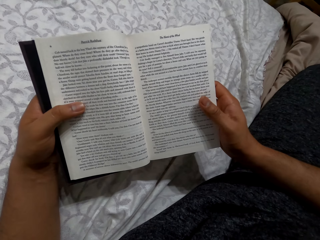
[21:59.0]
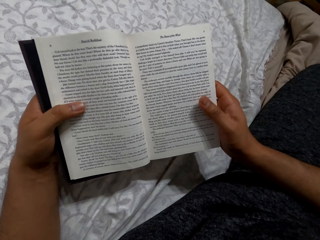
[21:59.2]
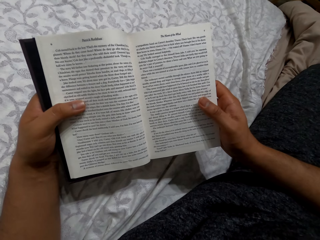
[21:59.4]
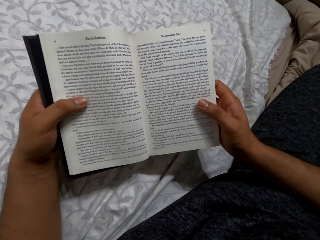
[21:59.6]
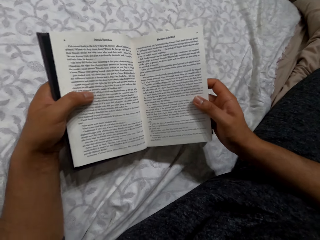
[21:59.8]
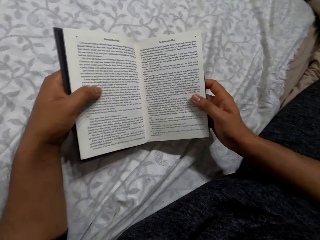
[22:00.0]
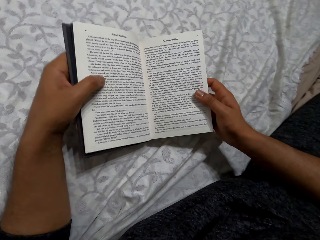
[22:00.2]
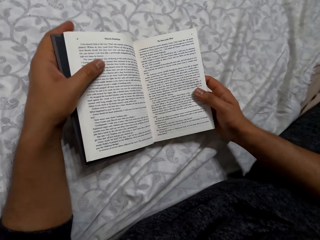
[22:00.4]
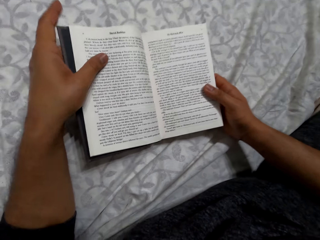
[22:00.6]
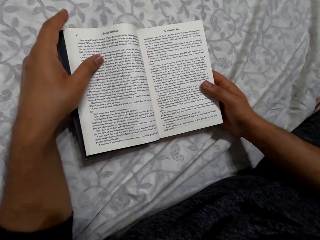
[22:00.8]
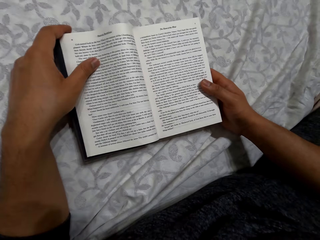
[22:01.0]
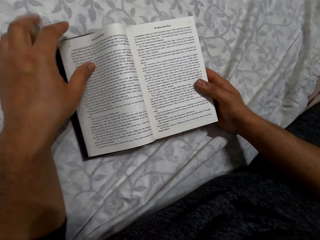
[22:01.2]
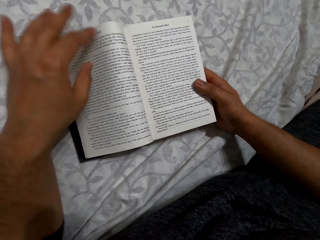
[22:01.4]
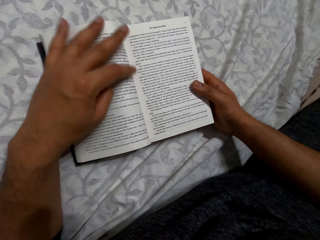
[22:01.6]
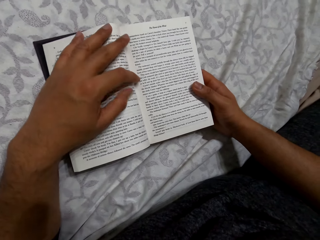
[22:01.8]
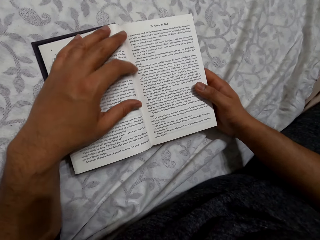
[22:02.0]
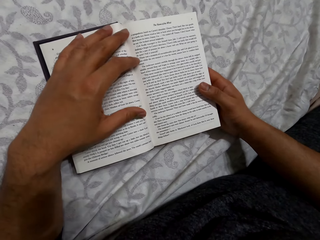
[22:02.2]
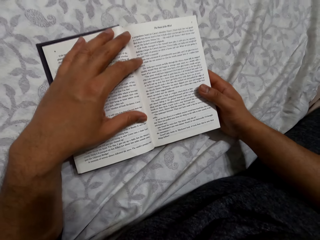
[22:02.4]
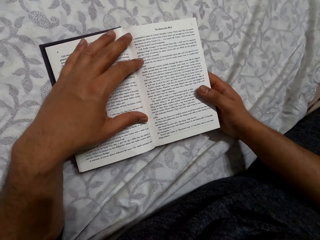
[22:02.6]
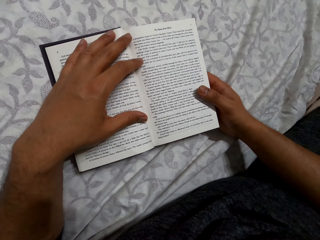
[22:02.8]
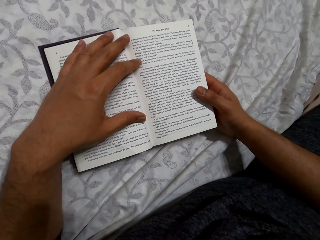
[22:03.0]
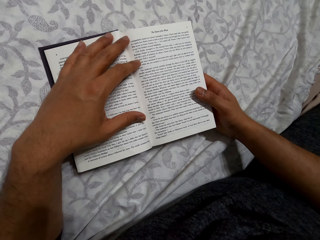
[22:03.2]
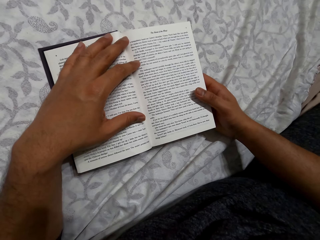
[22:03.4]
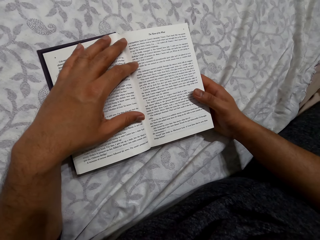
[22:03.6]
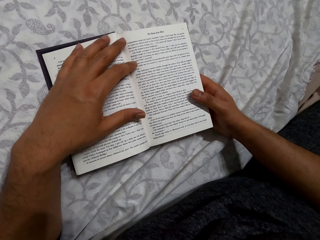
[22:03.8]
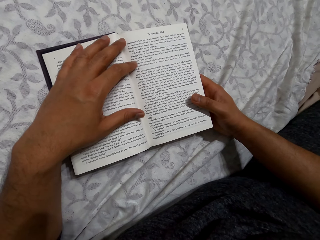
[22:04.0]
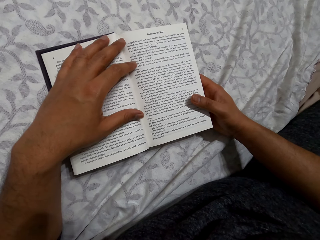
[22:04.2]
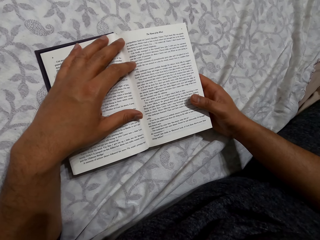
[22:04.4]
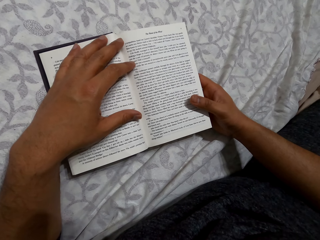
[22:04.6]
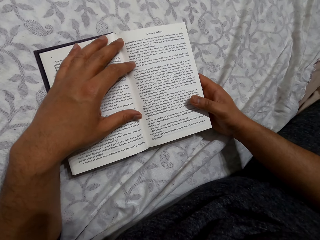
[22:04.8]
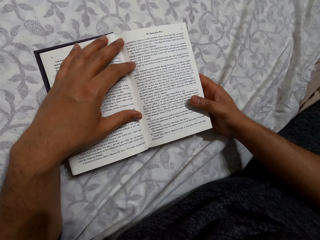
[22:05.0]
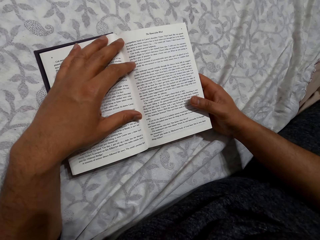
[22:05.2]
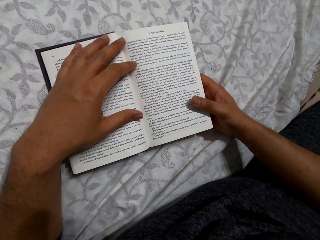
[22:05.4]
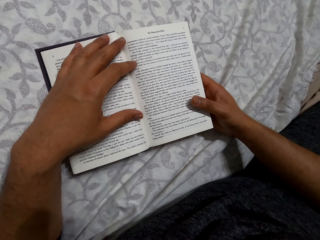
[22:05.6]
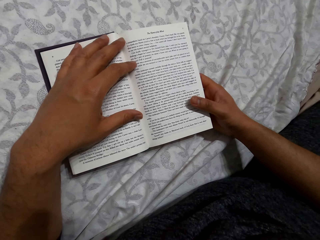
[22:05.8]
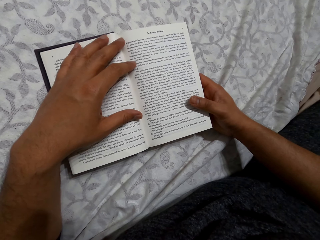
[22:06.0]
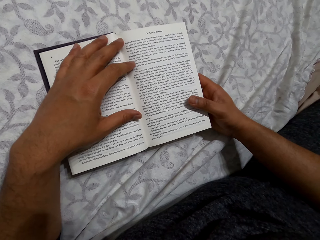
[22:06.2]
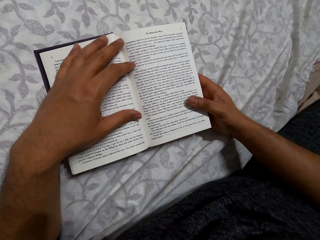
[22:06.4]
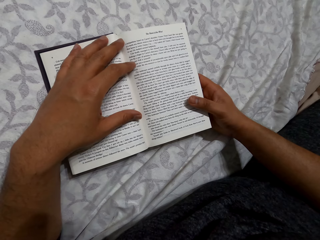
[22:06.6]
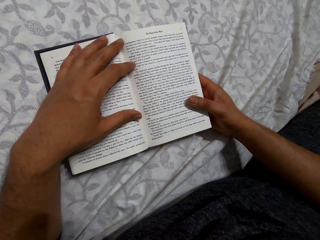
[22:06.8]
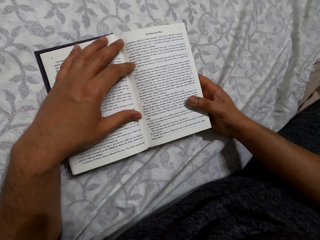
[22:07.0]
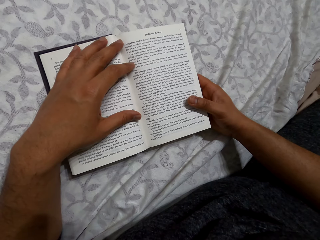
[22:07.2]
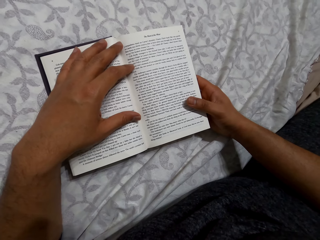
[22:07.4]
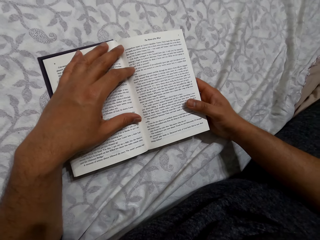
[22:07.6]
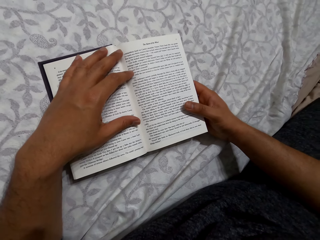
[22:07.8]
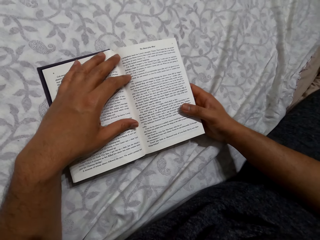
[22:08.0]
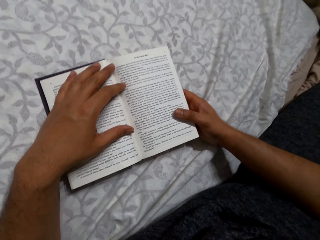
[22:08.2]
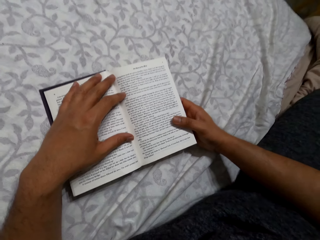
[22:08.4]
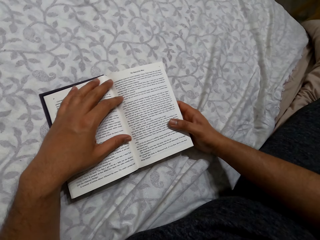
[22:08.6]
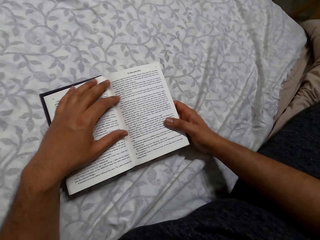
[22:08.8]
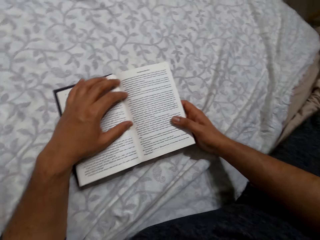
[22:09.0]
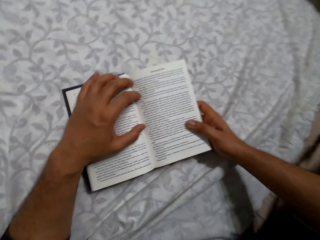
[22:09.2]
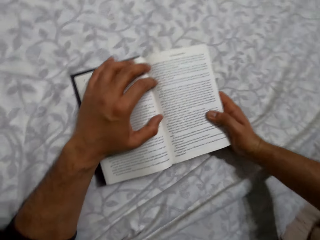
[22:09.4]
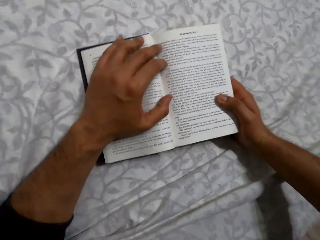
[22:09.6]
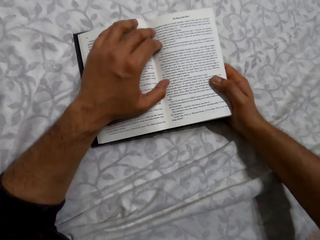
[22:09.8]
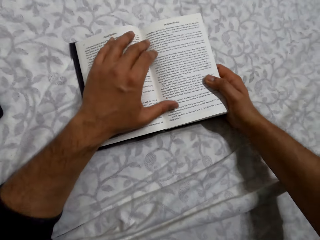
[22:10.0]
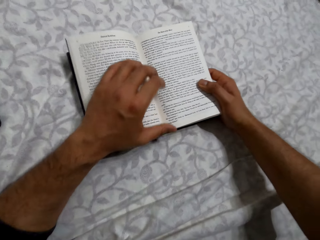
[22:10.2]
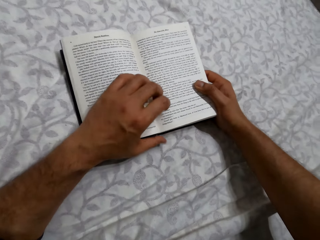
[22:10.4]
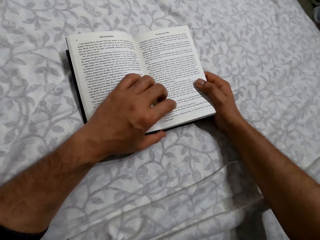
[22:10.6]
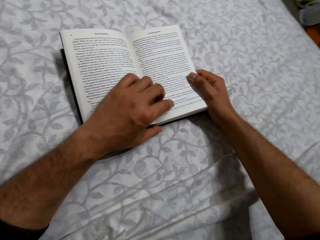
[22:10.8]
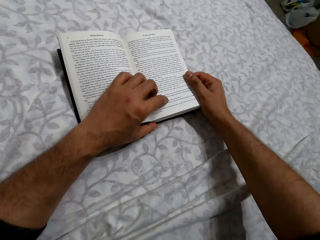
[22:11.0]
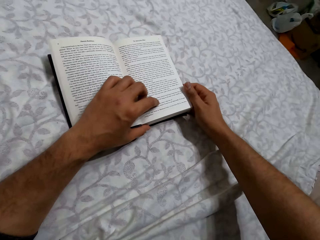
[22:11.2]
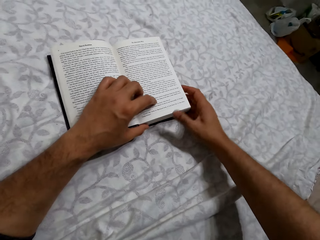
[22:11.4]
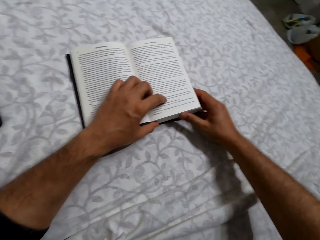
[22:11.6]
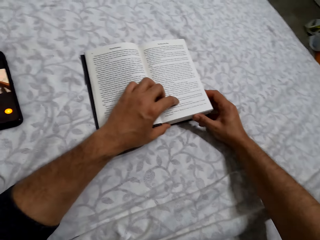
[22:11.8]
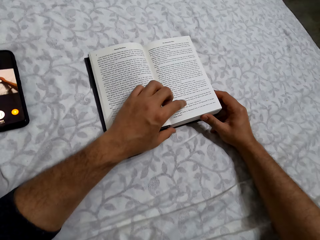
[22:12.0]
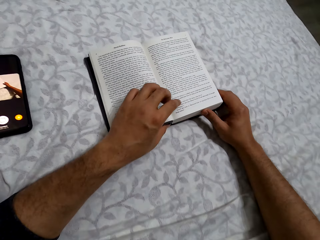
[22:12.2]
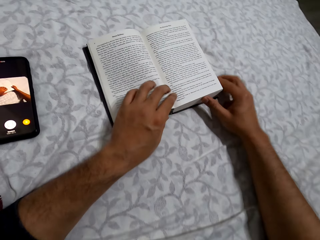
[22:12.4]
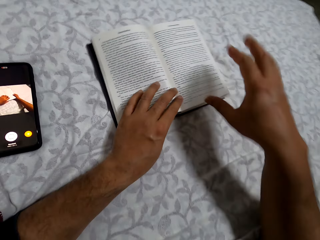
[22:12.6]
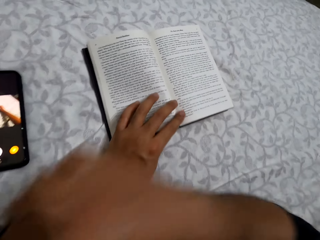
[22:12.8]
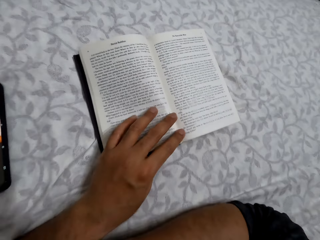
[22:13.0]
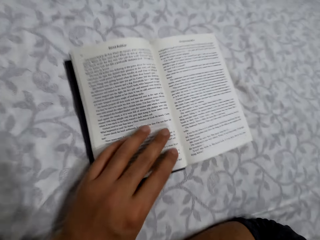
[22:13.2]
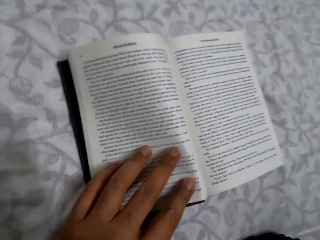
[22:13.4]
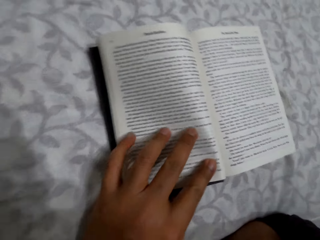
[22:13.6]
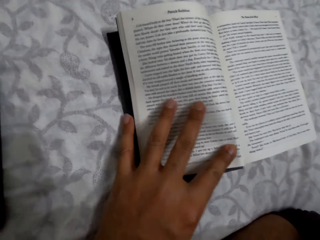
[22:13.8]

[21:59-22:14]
The camera wearer places the book on a bed. He places his left hand on the book. He reads the book. He moves the book on the bed and lays on the bed.

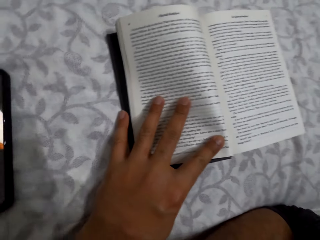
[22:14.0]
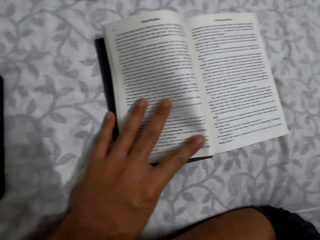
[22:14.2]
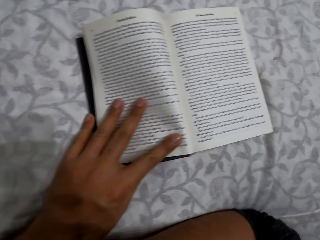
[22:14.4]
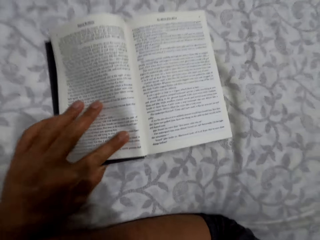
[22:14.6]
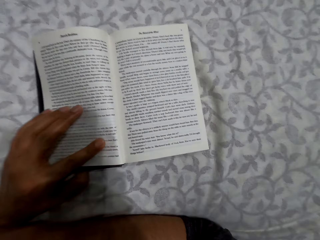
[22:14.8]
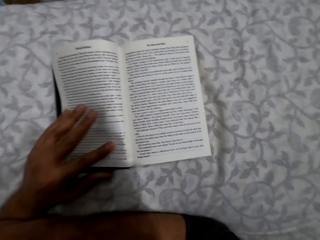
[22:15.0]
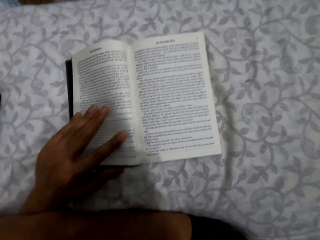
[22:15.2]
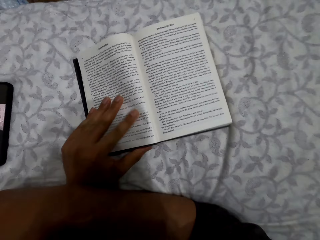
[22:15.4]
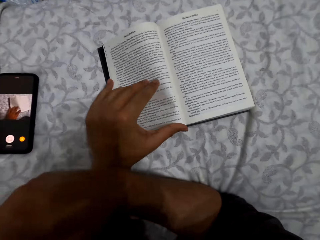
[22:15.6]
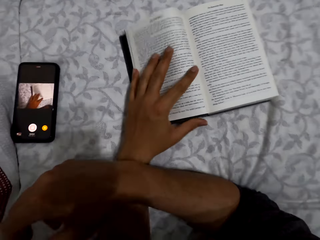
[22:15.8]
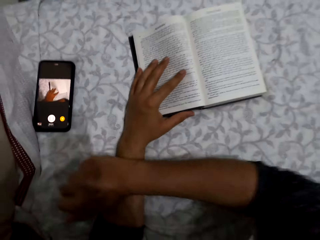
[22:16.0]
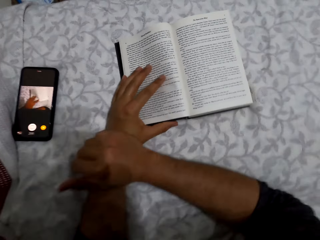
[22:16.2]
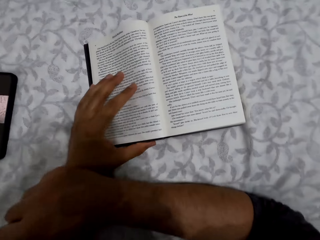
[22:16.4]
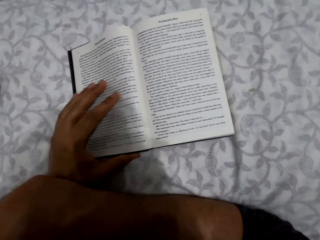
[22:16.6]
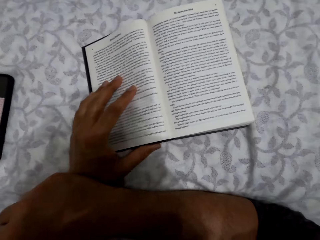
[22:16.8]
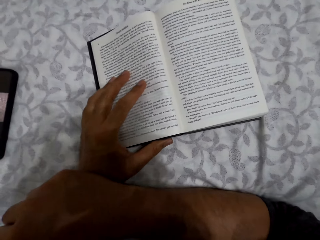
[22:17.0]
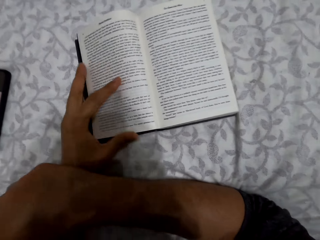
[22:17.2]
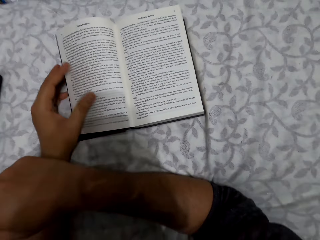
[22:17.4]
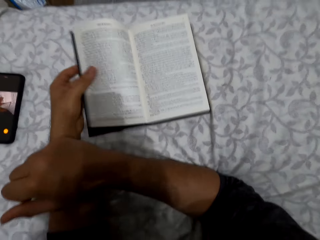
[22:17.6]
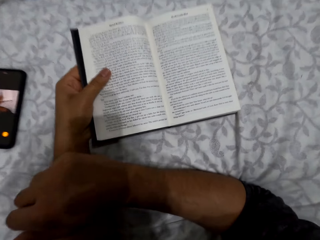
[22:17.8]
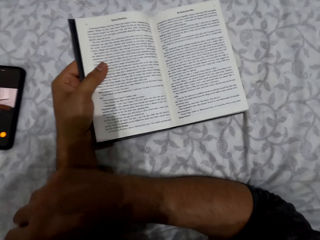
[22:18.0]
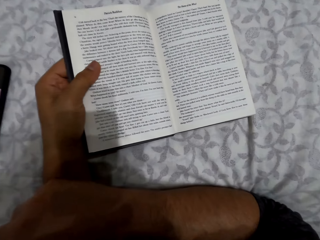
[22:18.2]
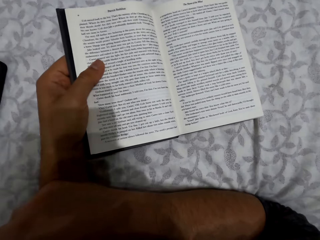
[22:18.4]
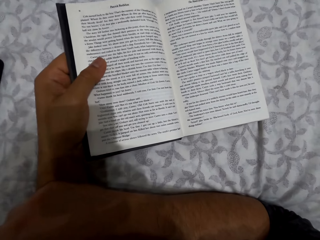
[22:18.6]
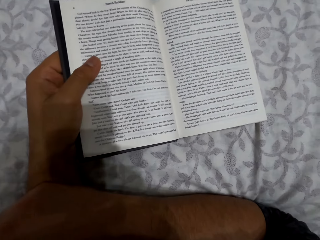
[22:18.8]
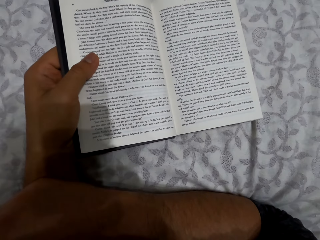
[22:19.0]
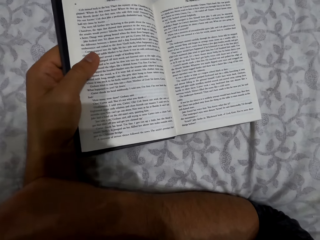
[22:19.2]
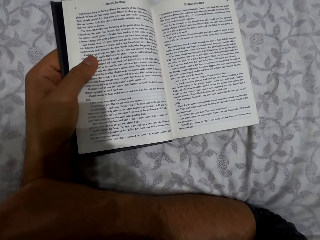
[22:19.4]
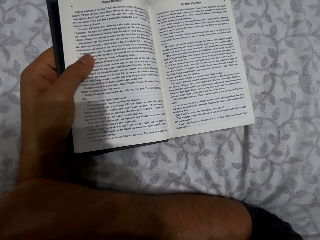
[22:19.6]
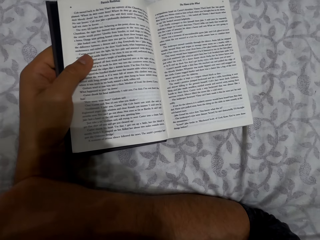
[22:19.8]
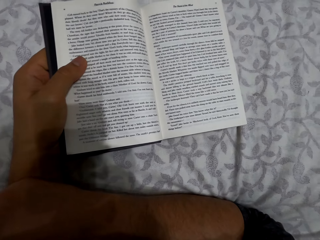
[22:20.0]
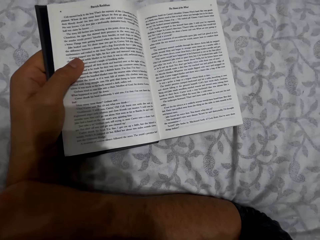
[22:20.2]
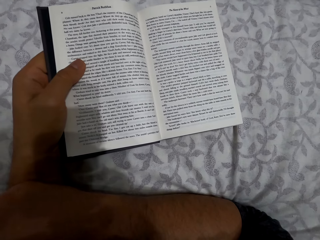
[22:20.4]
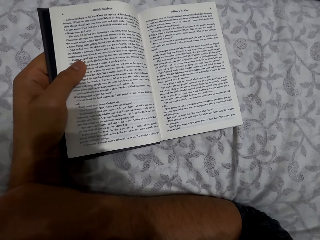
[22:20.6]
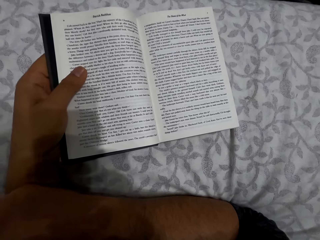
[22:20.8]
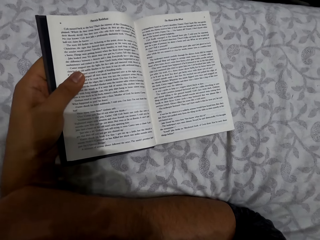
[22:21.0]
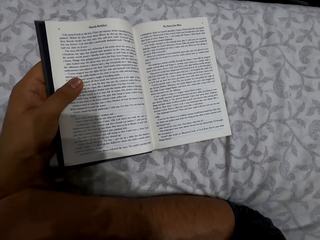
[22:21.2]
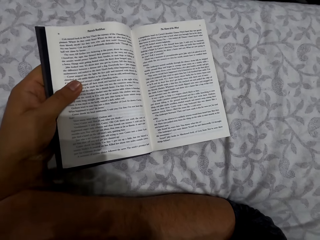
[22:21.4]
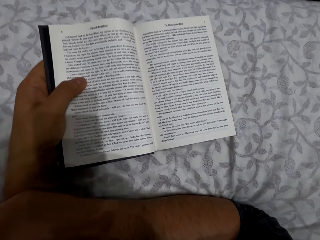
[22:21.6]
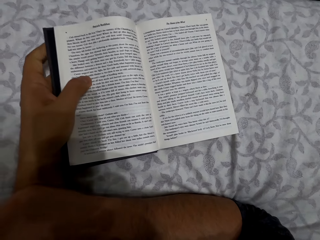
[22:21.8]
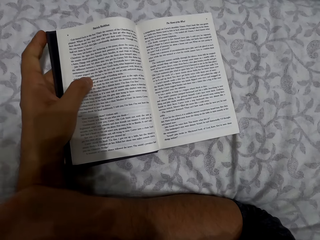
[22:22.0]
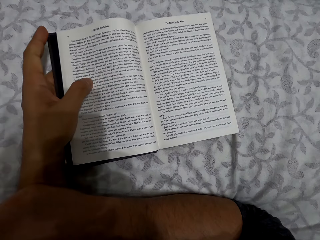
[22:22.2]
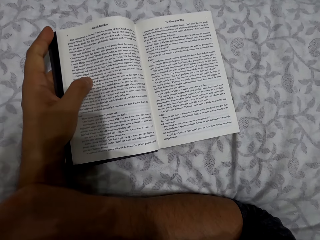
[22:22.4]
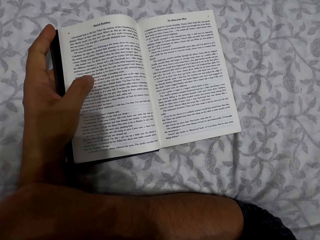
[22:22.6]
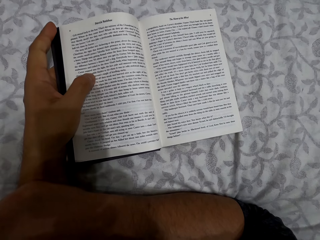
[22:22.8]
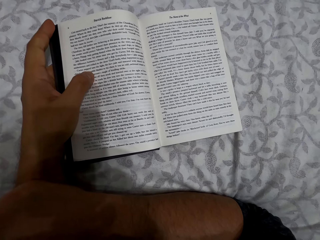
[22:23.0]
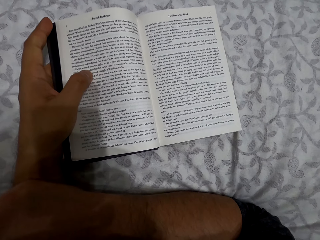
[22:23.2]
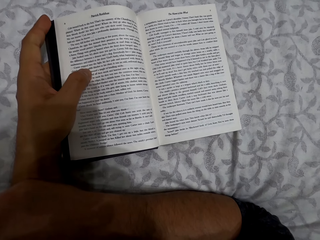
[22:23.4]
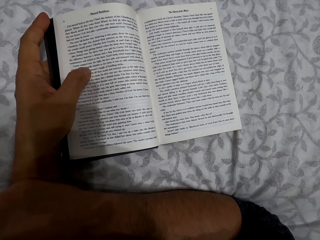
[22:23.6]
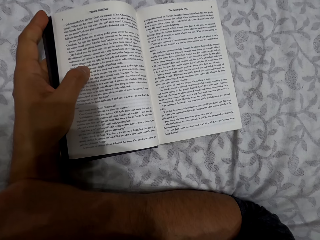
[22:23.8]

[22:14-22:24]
The camera wearer adjusts his right hand on the bed. He holds the book with his left hand. He reads the book.
